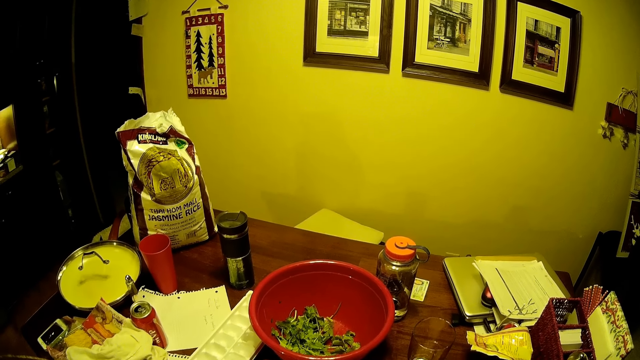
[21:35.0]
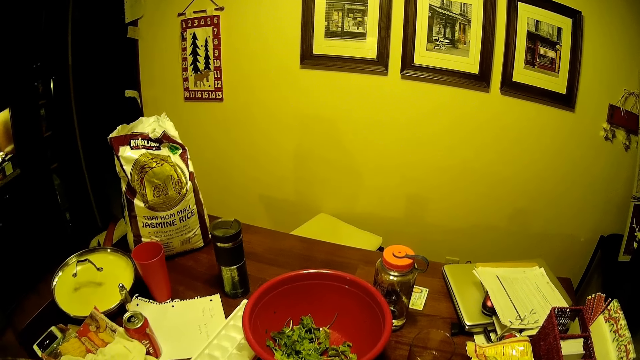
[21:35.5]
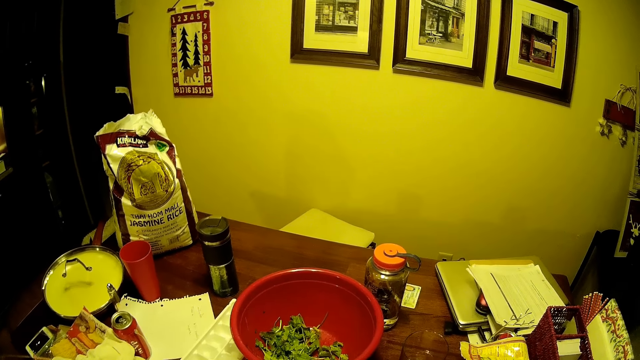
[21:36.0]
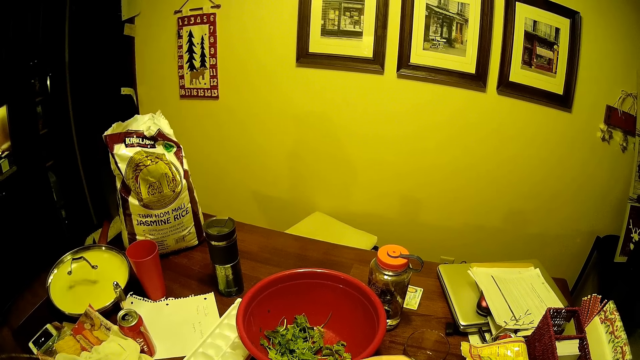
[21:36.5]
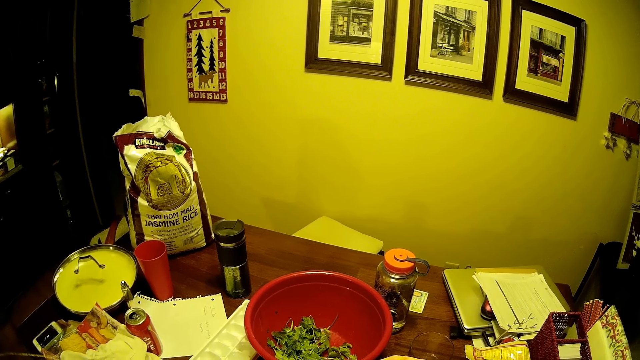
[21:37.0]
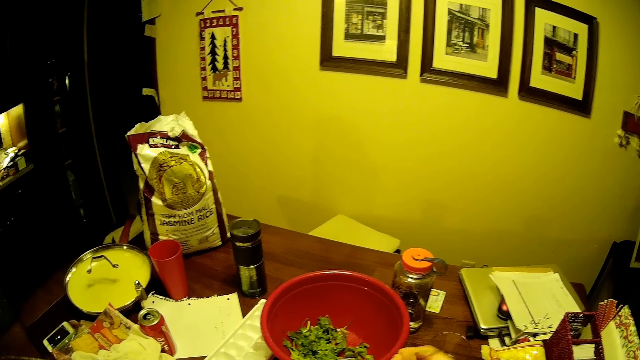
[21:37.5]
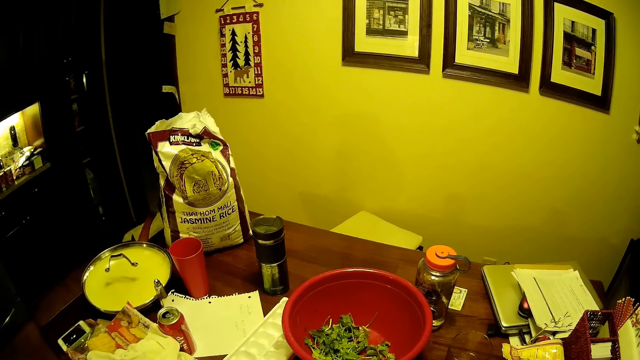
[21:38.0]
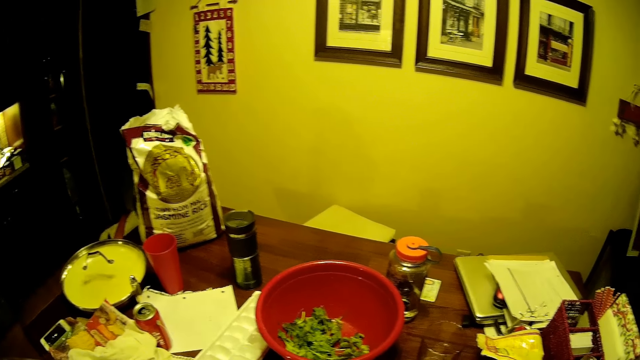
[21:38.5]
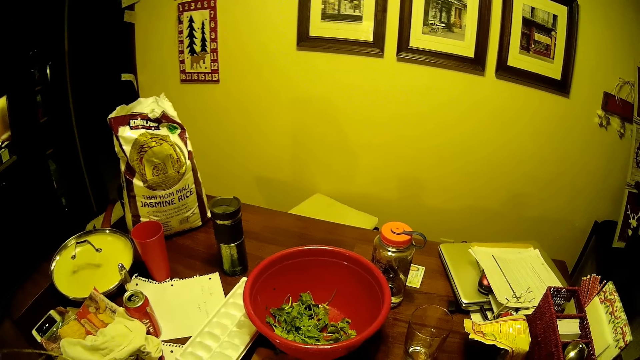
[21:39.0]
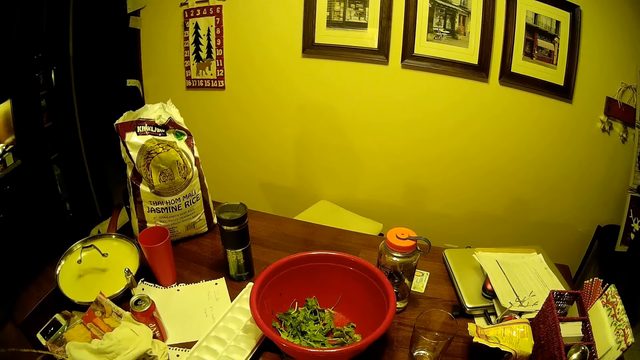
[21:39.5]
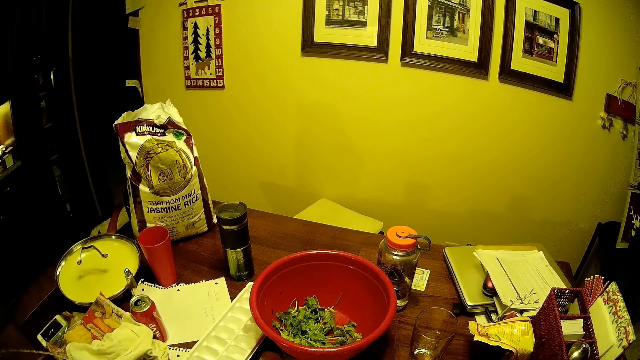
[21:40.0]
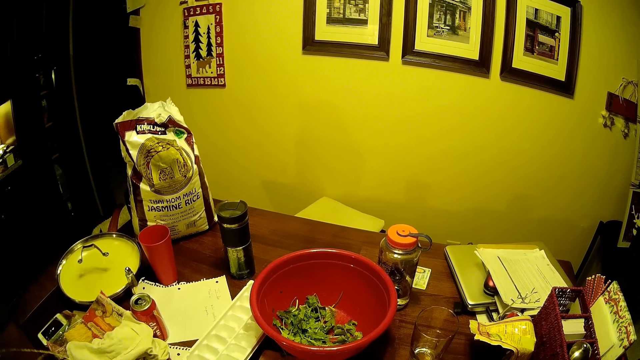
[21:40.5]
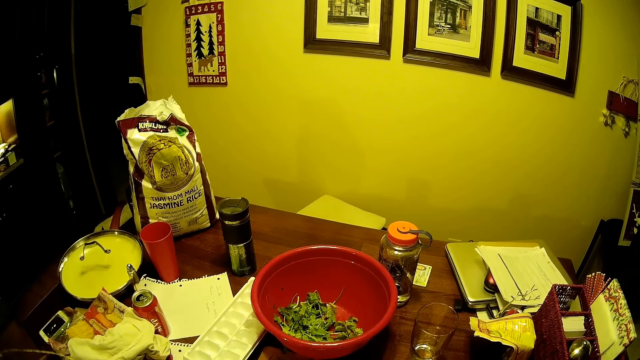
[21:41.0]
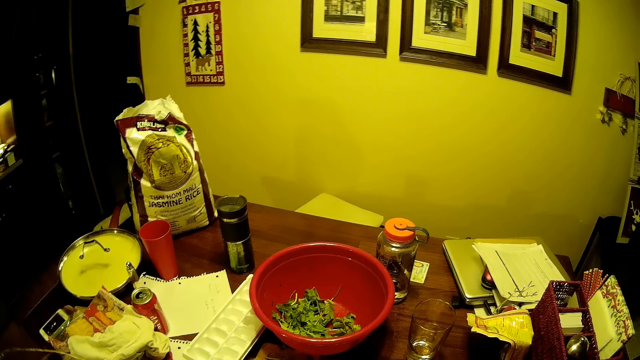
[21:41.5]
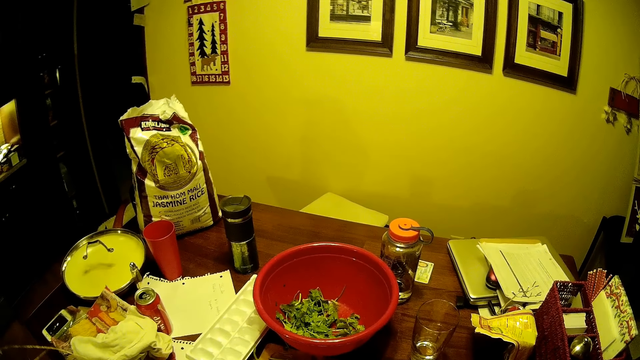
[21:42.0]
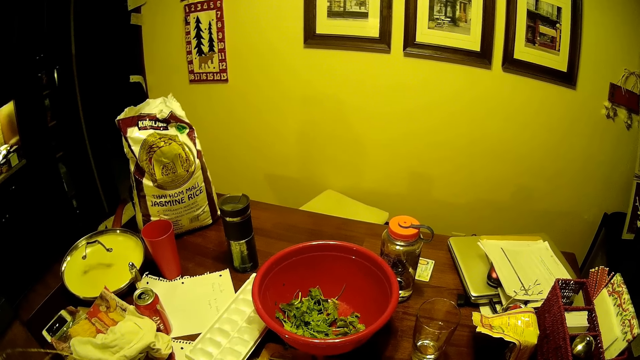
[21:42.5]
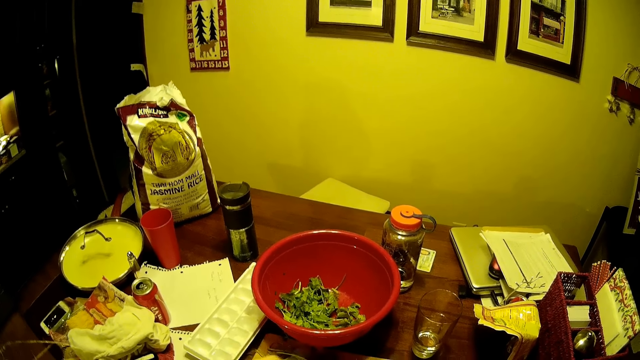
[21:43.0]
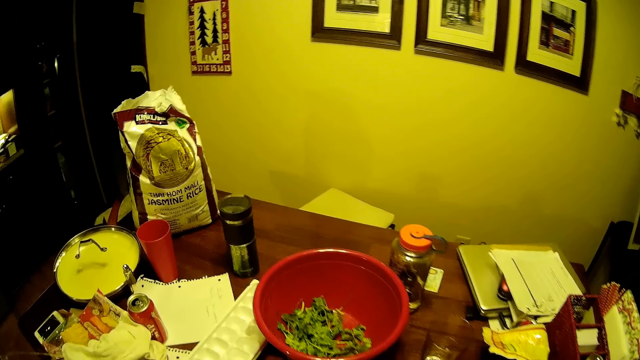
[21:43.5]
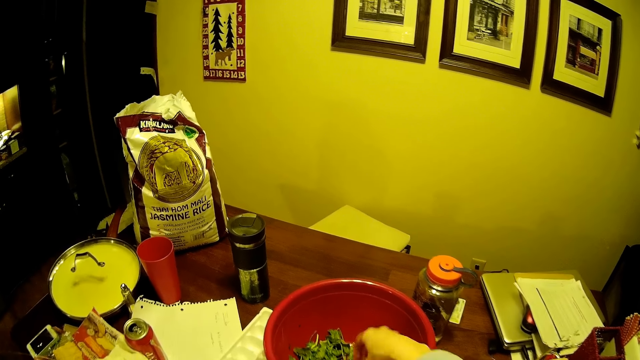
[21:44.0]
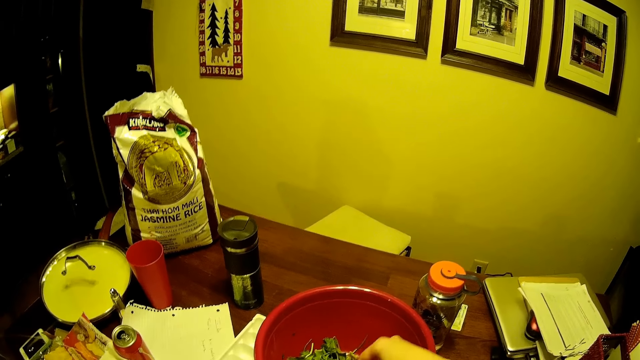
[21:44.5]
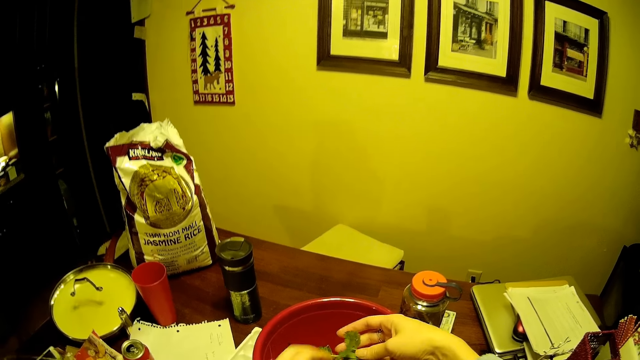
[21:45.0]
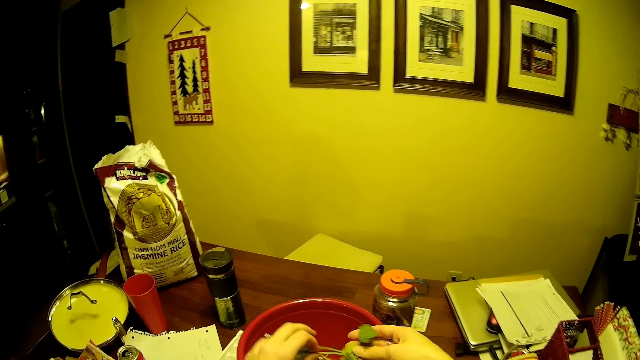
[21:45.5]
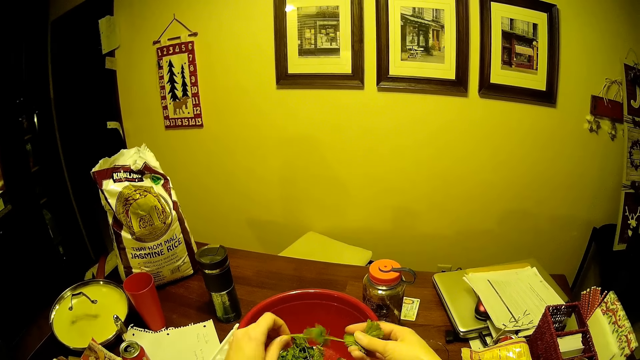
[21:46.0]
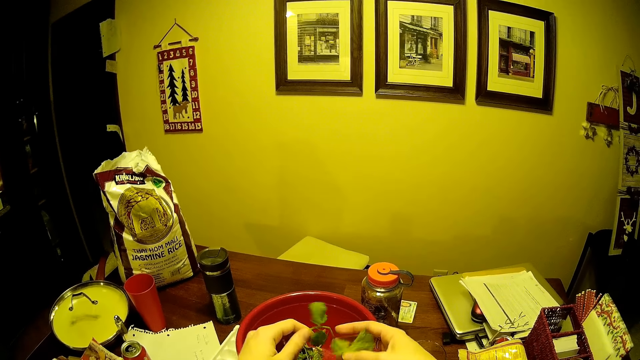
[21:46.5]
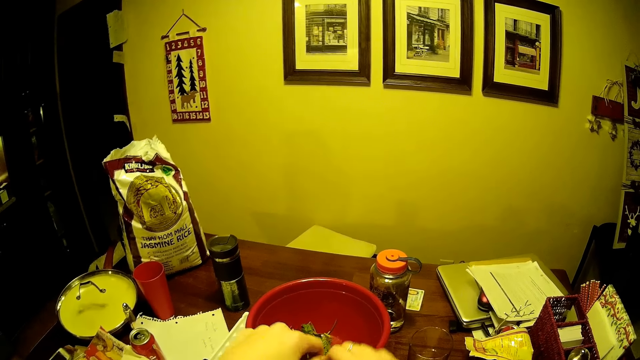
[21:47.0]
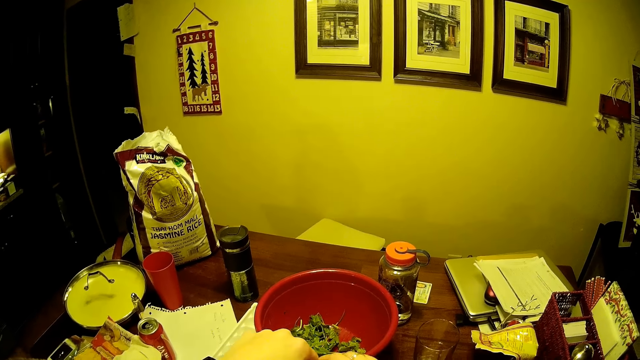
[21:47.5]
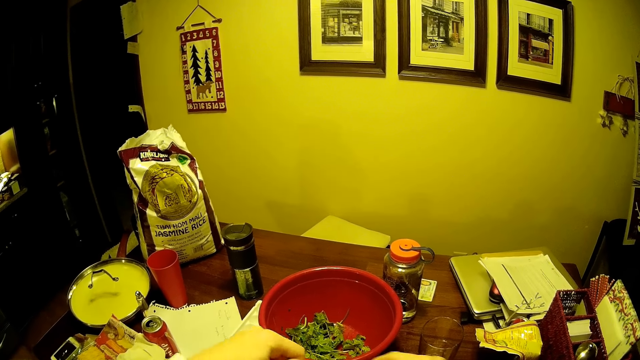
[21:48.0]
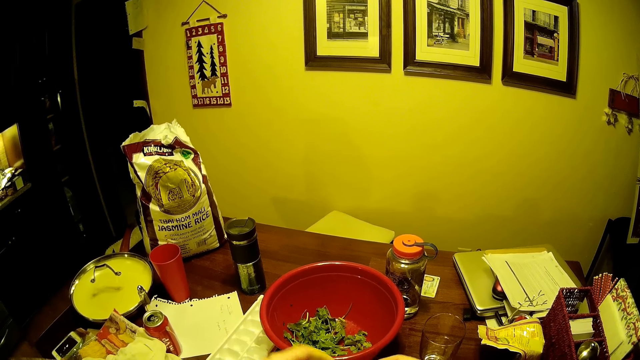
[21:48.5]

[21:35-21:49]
The camera wearer picks the vegetable in the basin. They remove the vegetable stem.

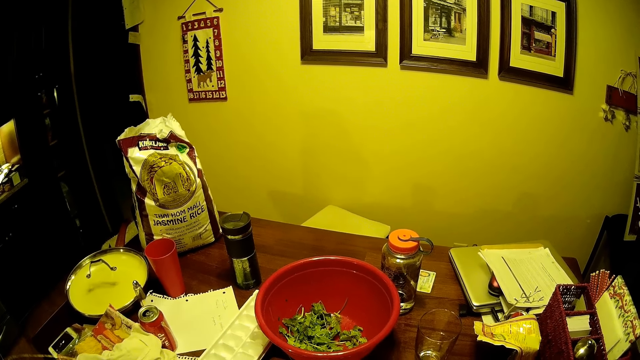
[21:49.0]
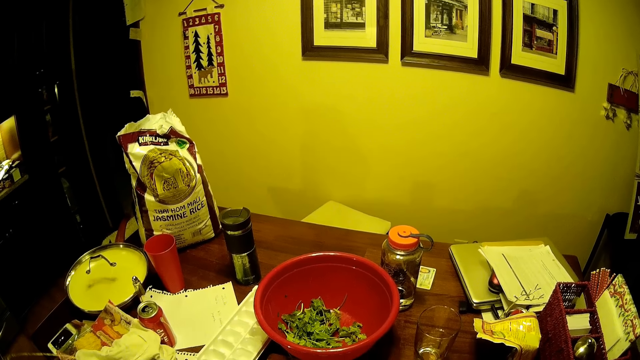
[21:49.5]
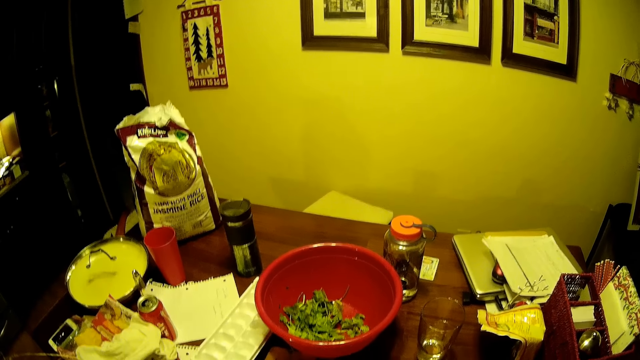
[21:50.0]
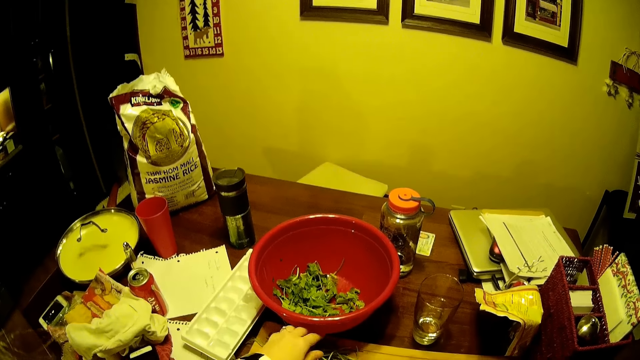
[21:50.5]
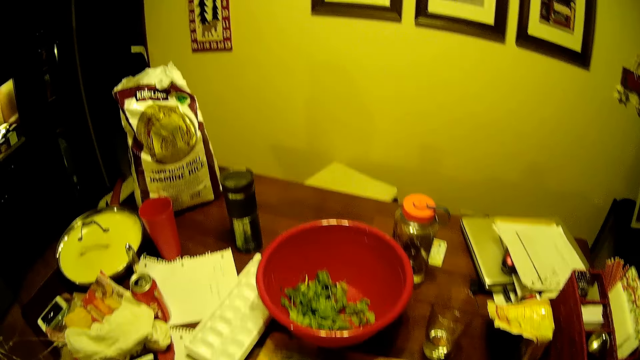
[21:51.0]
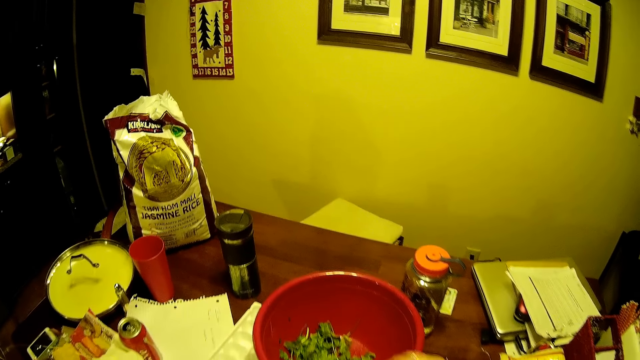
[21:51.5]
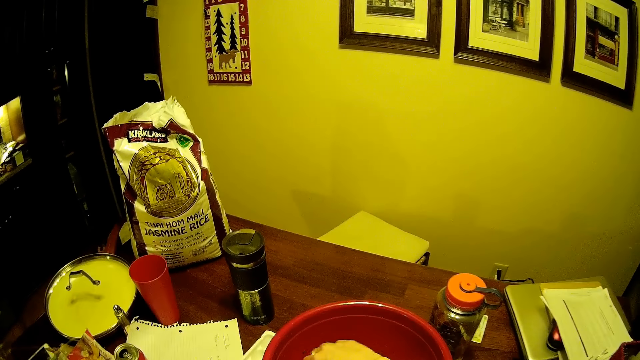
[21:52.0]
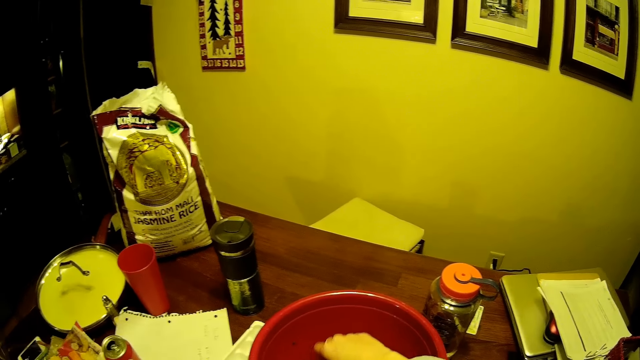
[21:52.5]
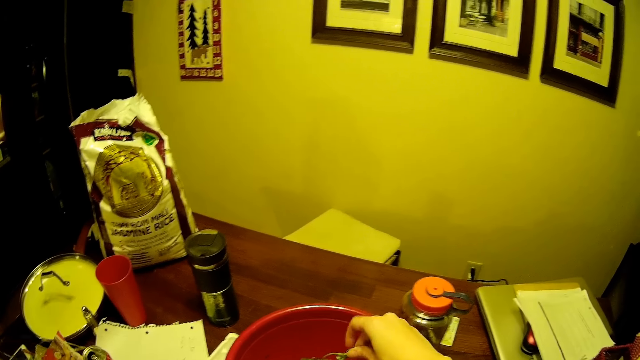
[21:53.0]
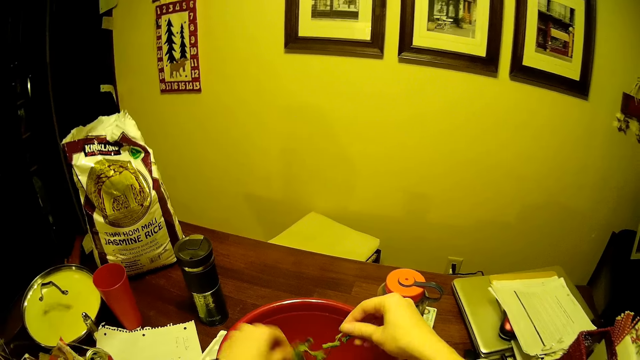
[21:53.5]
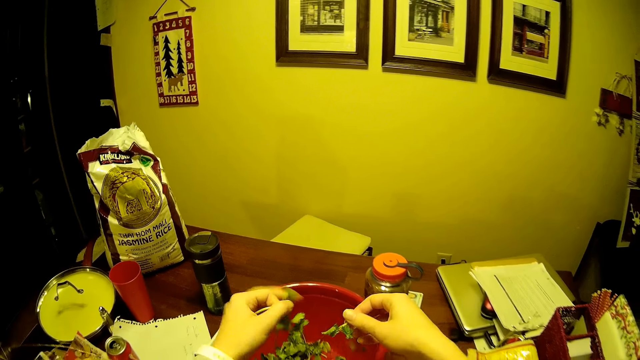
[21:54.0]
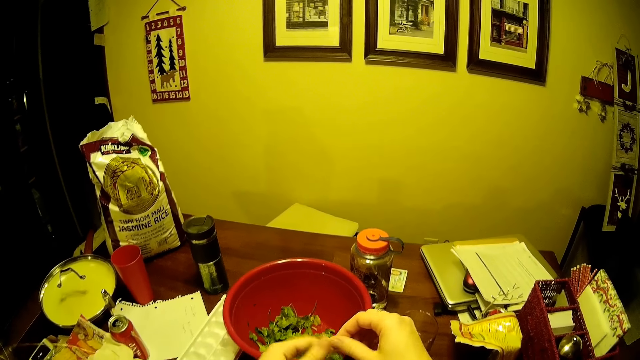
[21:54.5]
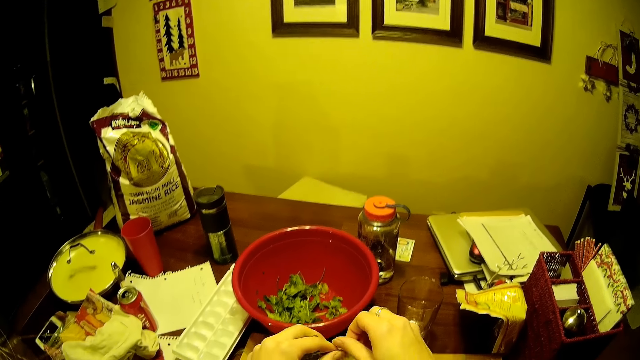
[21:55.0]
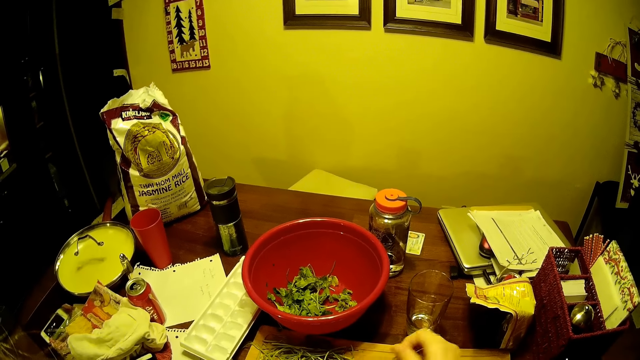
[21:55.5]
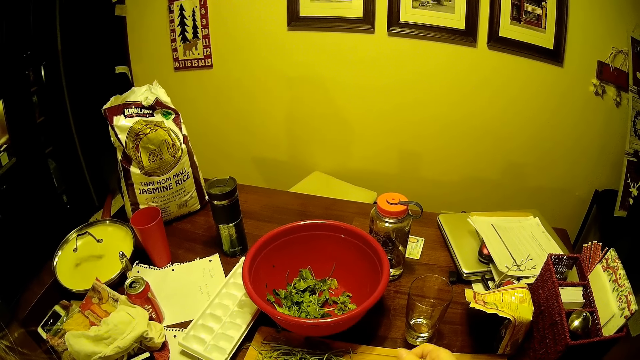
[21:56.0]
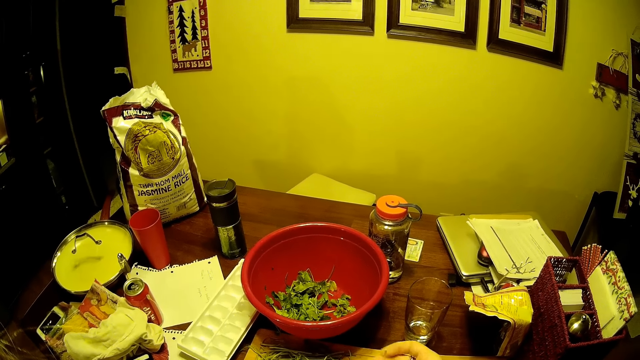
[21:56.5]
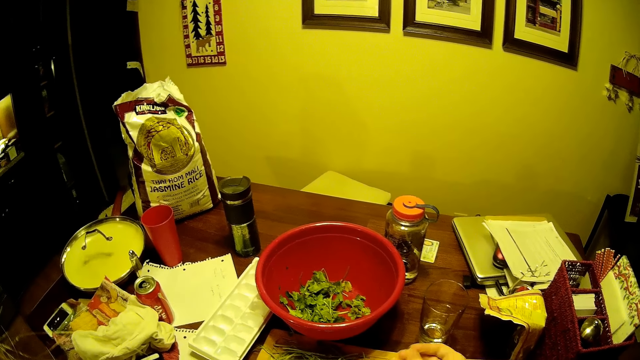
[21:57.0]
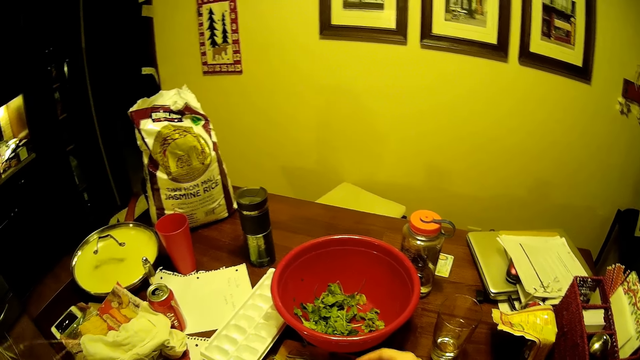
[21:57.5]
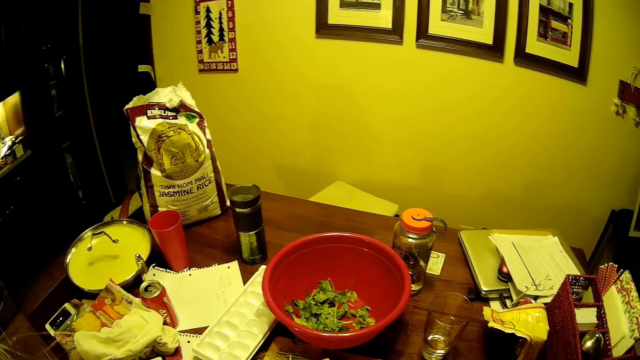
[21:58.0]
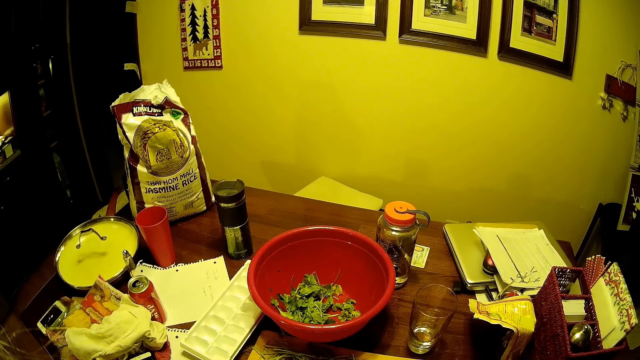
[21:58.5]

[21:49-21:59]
The camera wearer stares around the house. They pick the vegetable in the basin. They remove the vegetable stem. They stare around the house.
